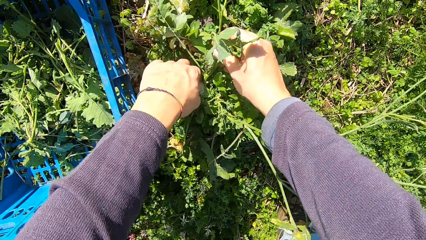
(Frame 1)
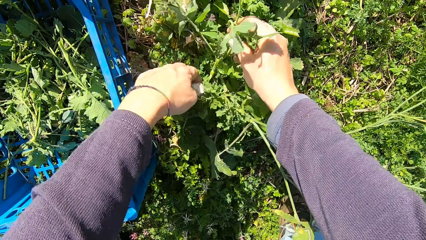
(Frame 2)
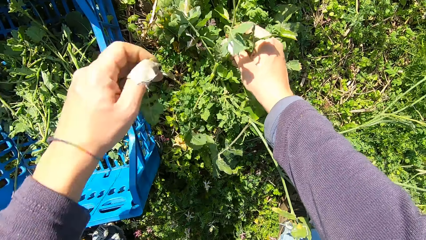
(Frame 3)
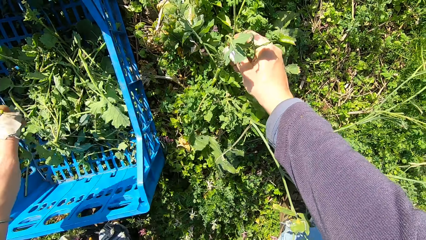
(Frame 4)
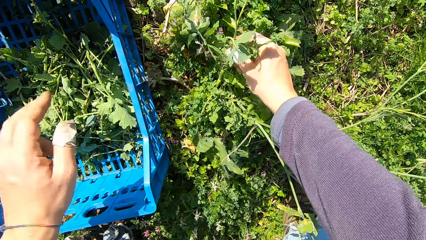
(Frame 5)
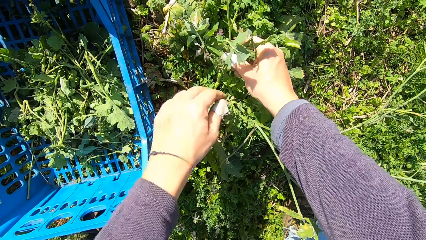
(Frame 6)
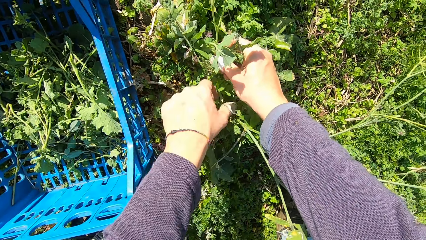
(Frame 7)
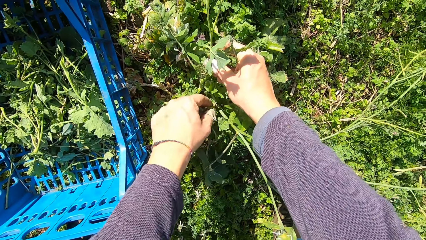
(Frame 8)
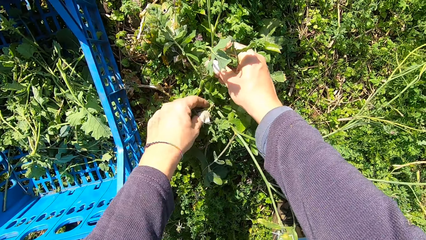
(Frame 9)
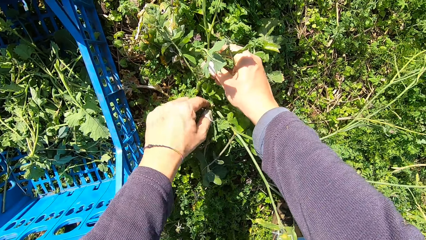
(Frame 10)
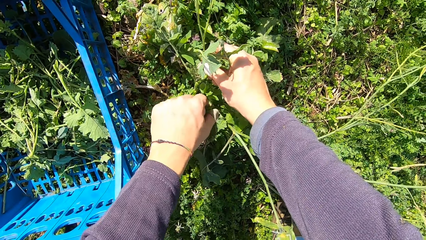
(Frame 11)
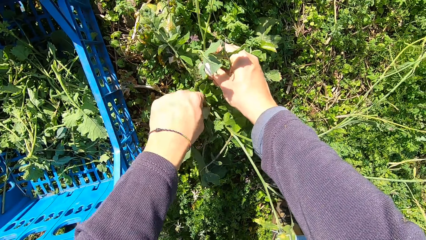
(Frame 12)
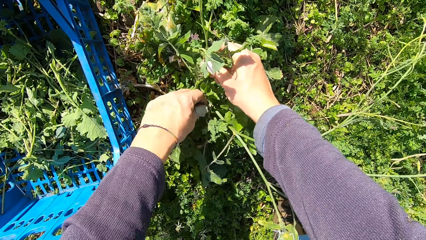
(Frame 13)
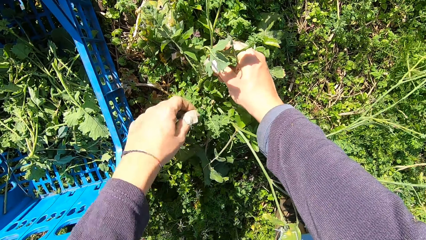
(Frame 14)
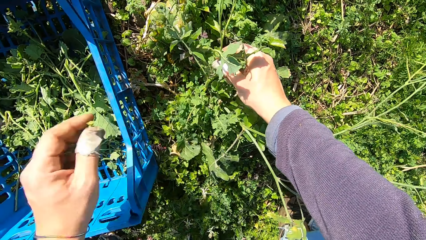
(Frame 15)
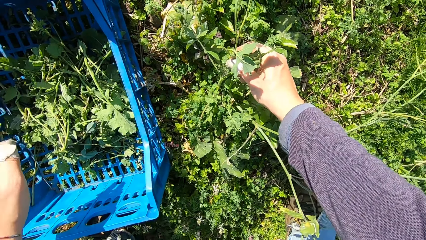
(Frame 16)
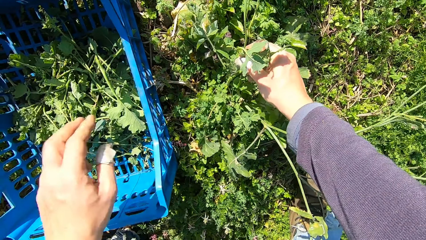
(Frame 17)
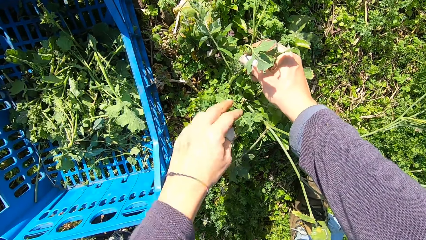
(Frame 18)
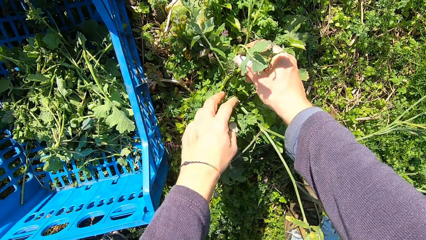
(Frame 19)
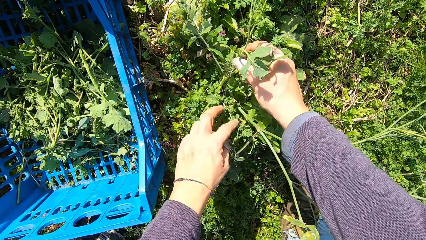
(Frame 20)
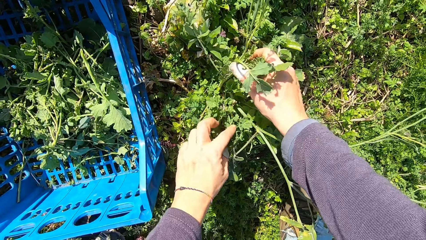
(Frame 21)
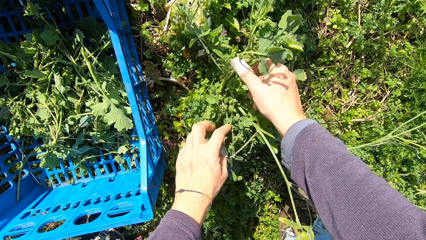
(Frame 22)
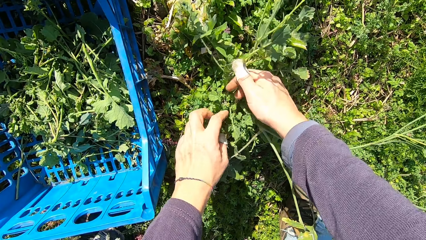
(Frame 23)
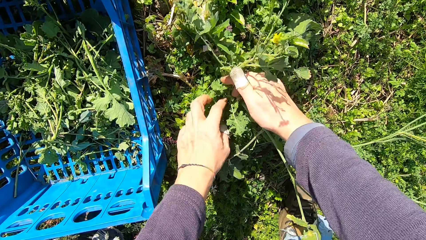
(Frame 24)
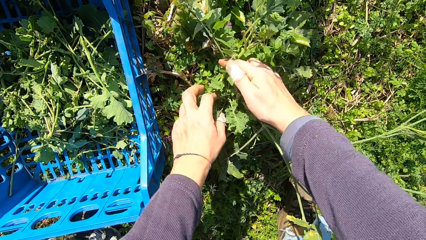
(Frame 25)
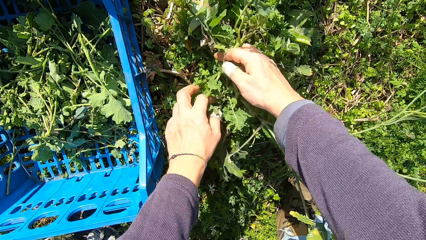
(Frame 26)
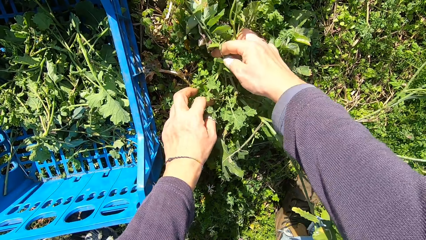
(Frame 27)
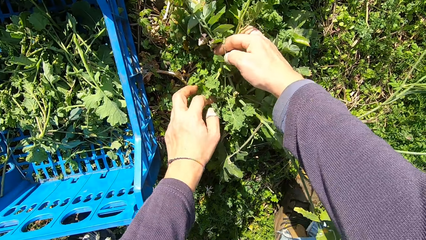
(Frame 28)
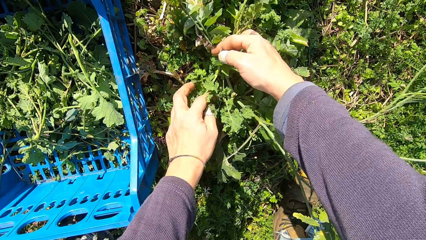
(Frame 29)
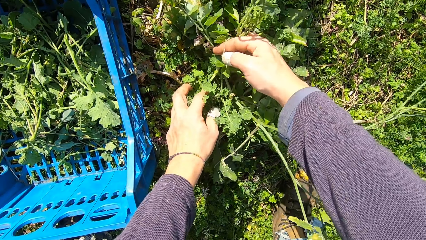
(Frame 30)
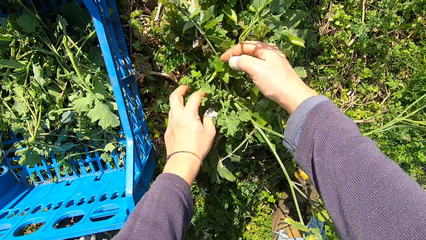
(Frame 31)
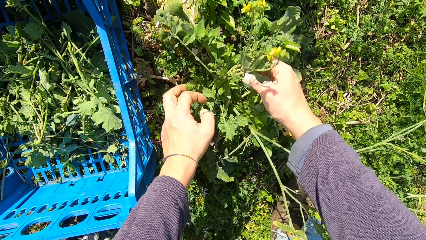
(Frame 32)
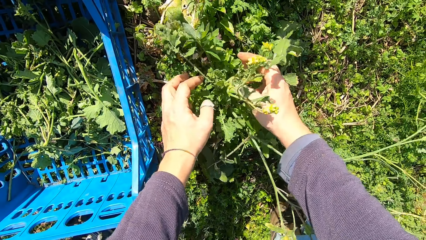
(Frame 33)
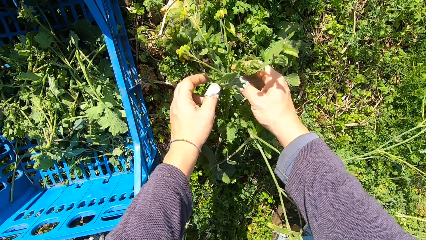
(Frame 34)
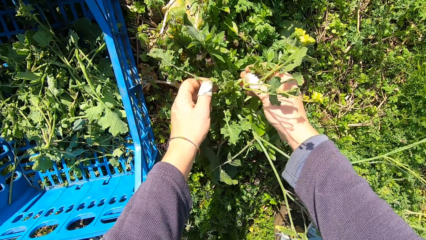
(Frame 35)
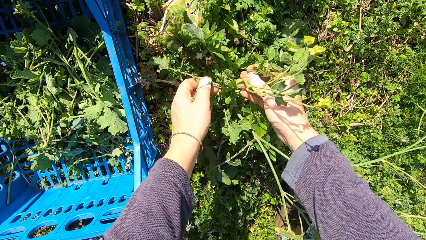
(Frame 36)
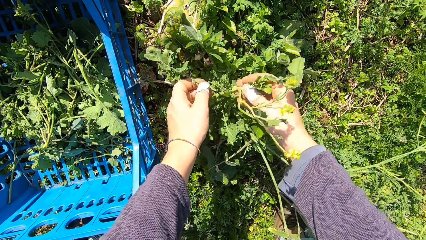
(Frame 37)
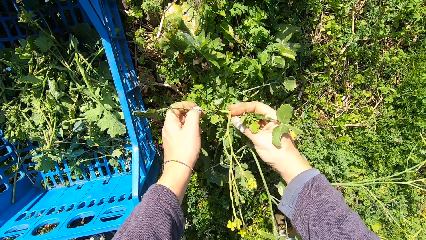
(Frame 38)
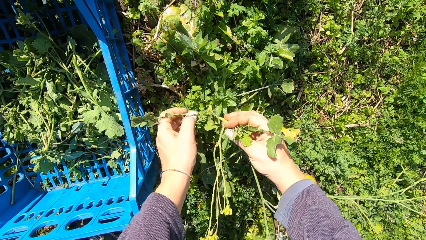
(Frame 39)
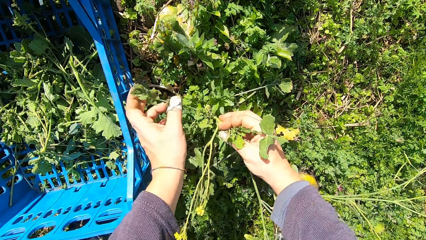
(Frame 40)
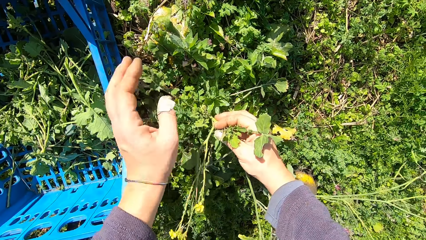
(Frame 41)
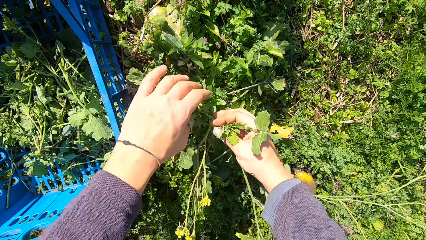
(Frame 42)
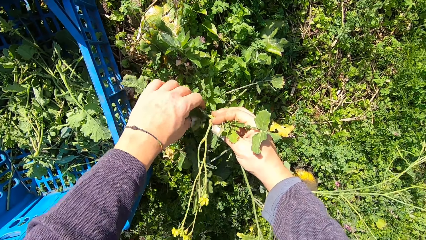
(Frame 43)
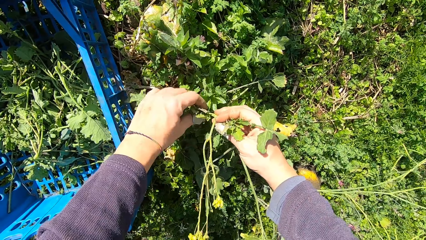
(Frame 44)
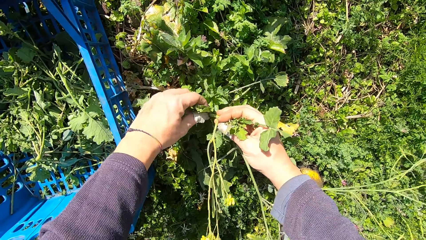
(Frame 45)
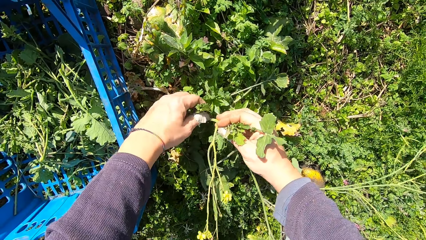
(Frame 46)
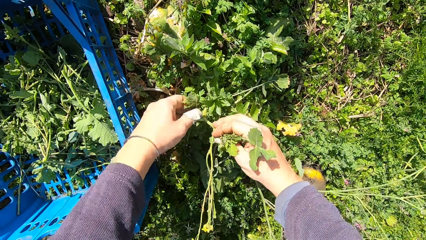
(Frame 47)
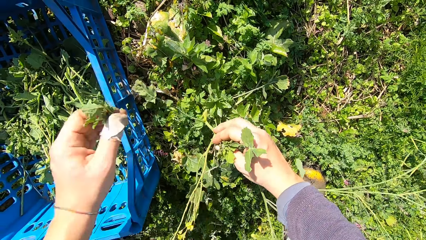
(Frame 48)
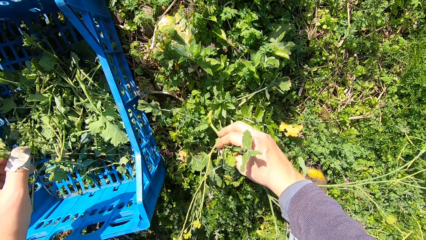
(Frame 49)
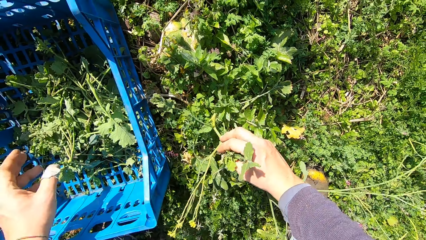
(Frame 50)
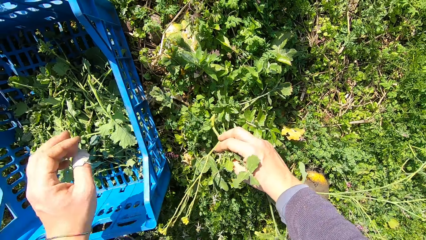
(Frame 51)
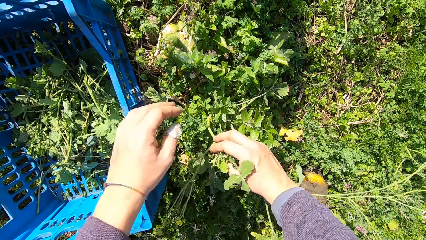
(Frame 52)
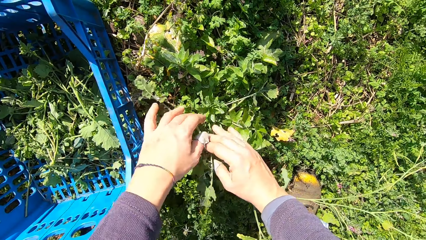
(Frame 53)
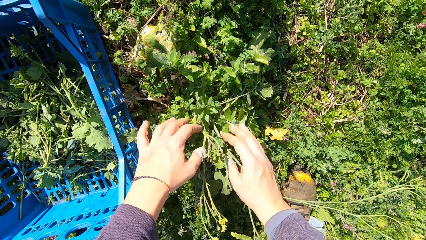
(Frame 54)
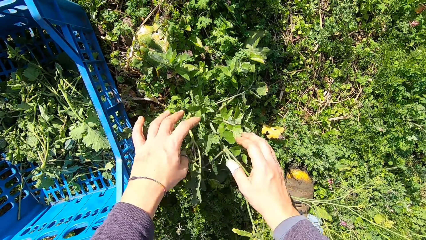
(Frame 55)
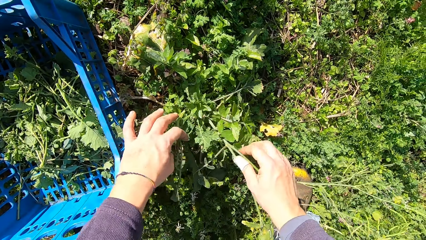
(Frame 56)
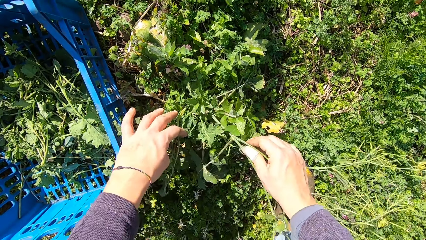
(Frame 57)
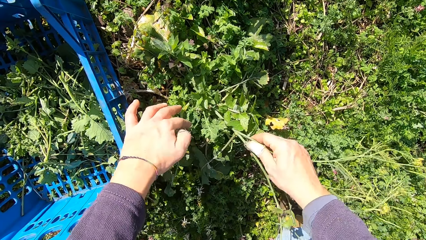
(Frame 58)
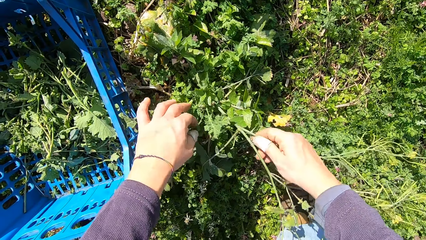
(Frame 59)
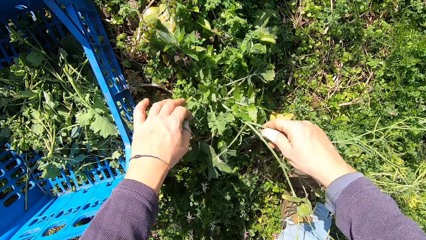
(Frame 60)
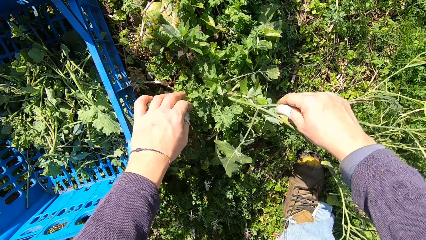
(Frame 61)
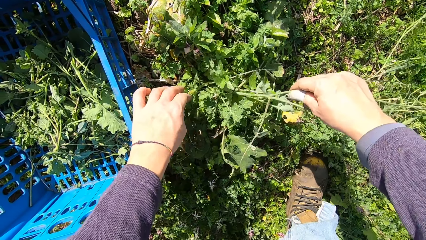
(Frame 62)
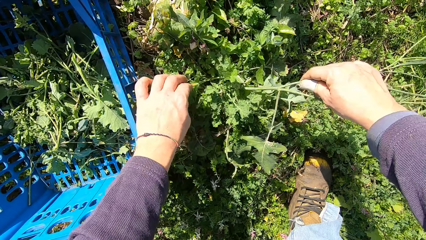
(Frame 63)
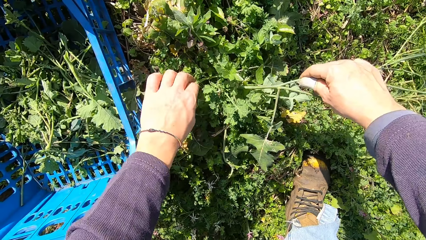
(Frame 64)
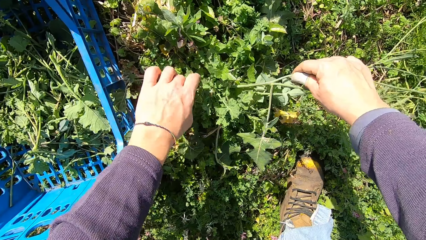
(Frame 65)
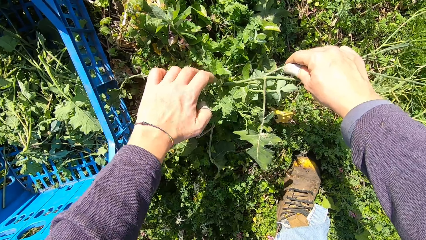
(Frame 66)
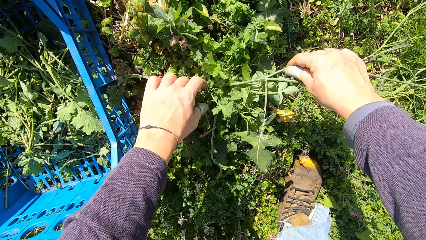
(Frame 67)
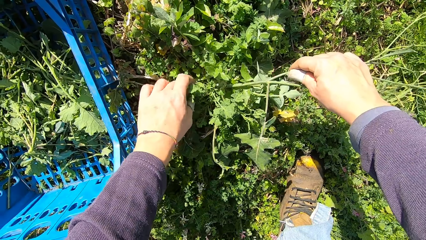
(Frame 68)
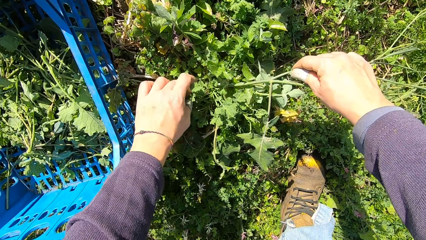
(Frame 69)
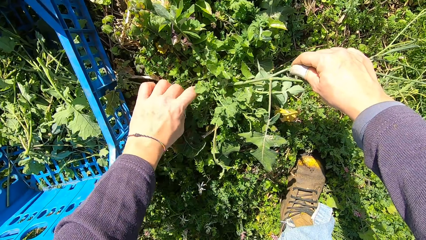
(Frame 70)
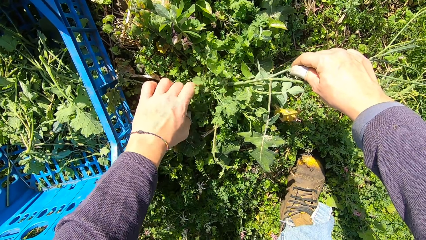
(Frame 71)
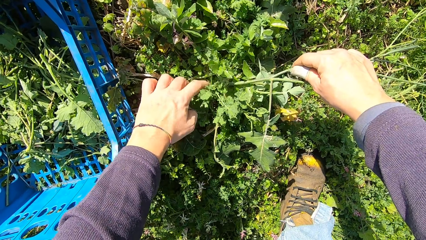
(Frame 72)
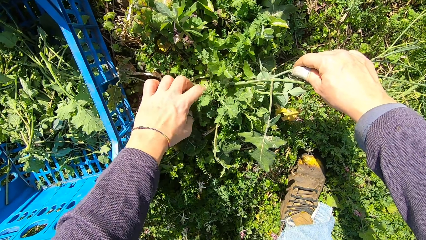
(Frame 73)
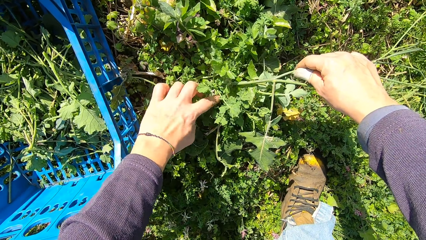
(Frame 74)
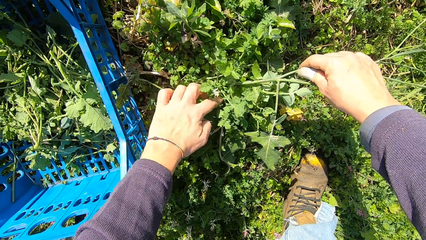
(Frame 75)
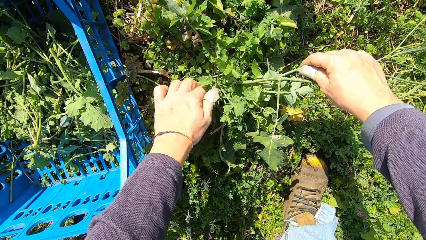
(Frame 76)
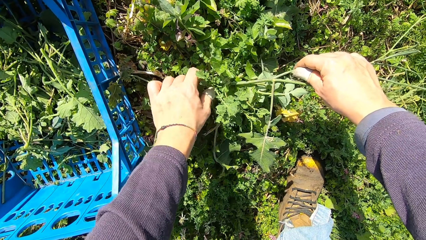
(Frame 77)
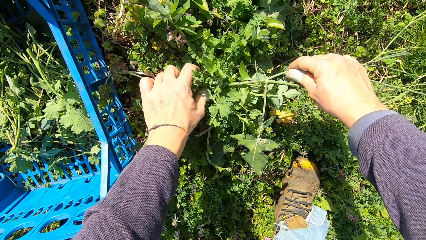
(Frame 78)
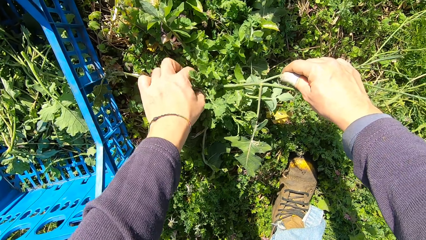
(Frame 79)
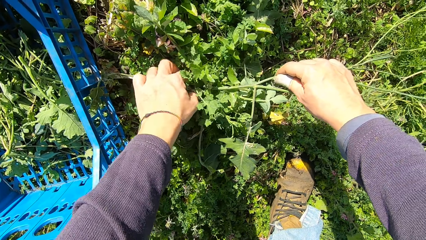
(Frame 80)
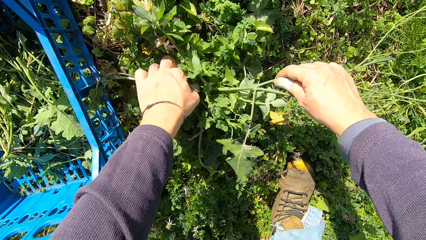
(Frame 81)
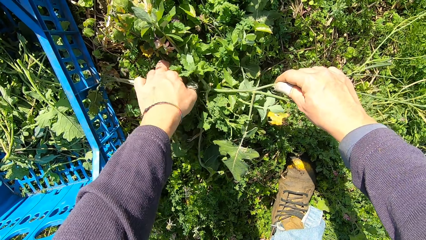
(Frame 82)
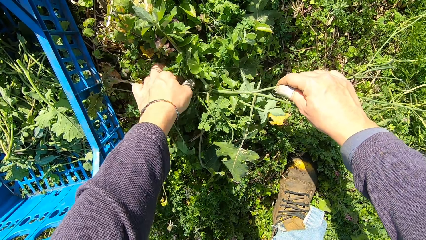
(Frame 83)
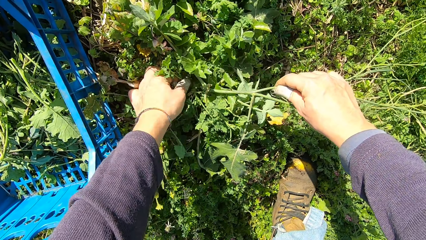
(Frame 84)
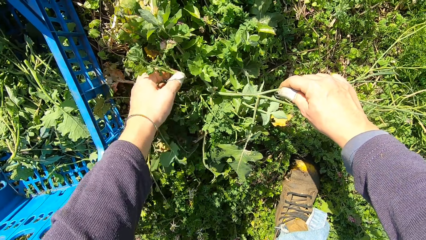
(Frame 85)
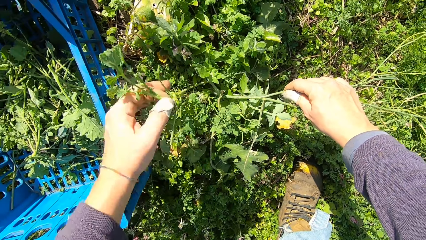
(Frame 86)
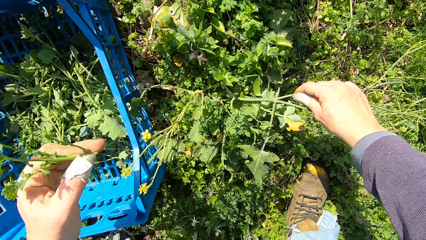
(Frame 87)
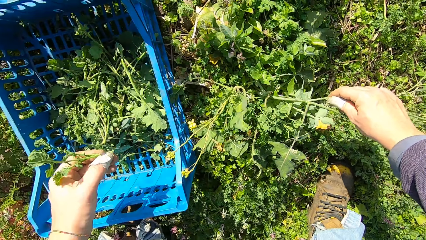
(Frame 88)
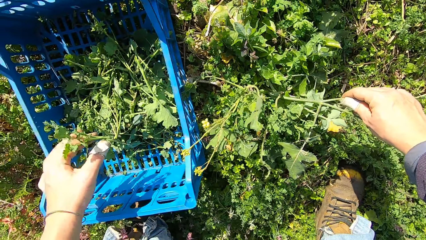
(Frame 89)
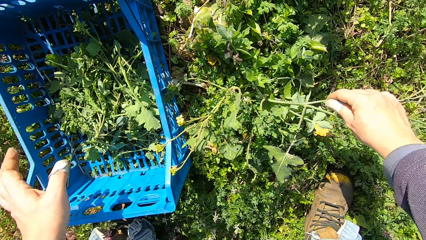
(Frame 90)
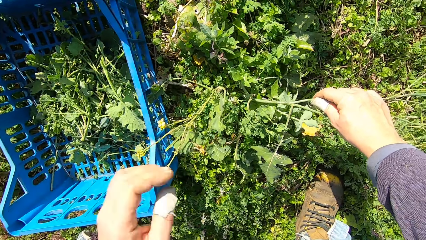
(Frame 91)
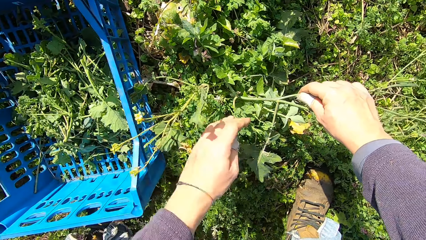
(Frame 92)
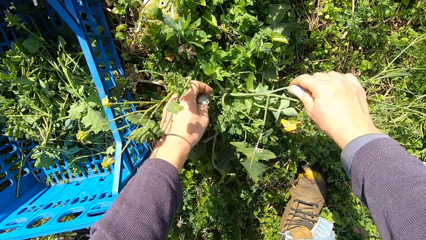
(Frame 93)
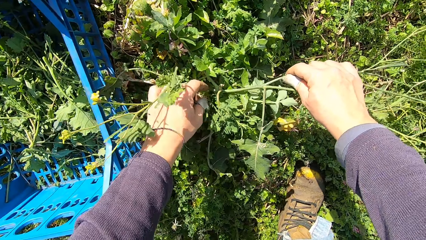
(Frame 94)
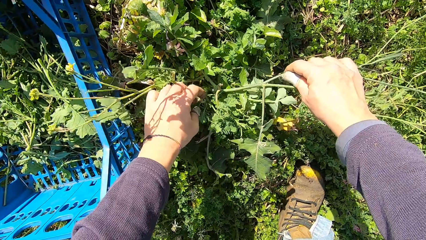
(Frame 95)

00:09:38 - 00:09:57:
The camera wearer cuts a stem from the plant with his hand. He picks a dandelion plant. He drops the stem in the basket. He cuts a stem from the plant with his hand. He picks the dandelion plant. He drops the stem in the basket. He handles the dandelion plant. He cuts a stem from the plant with his hand. He picks the dandelion plant. He drops the stem in the basket. He handles the dandelion plant. He cuts a stem from the plant with his hand. He picks the dandelion plant. He drops the stem in the basket.
